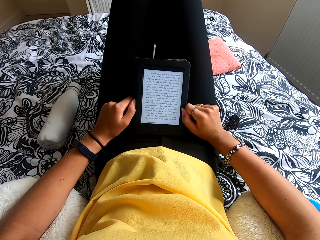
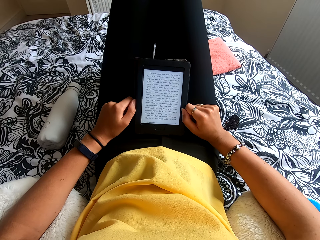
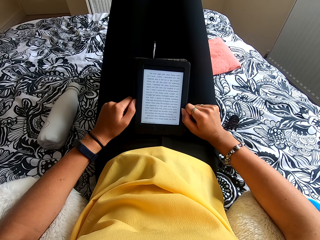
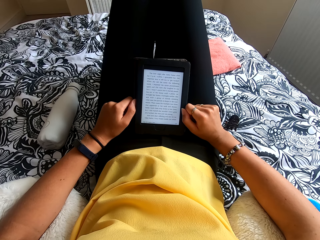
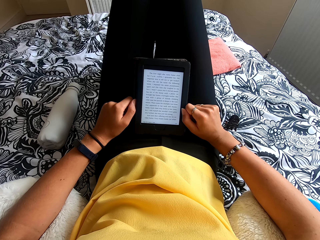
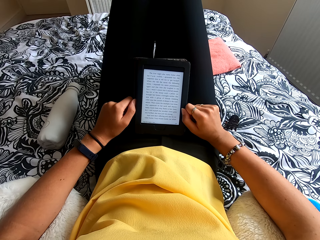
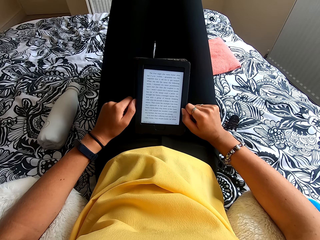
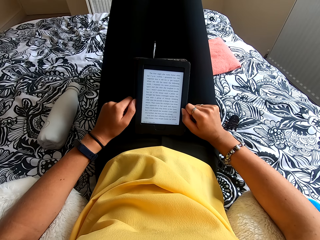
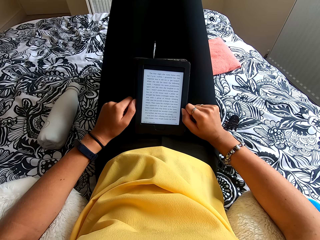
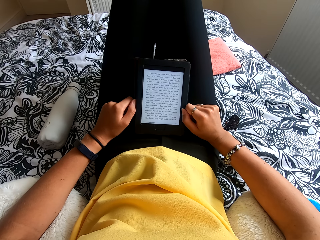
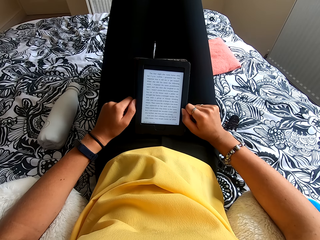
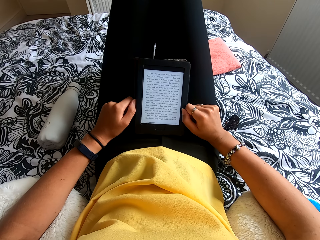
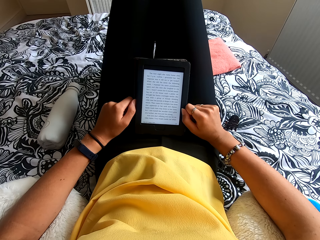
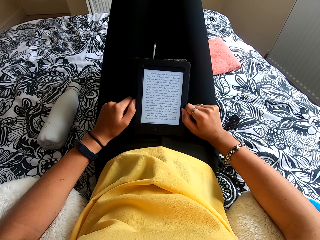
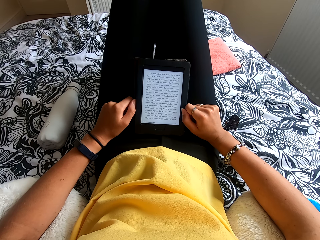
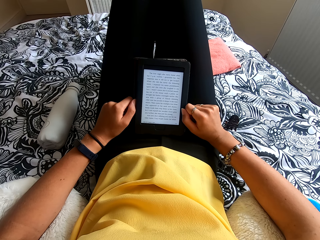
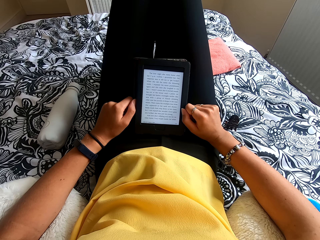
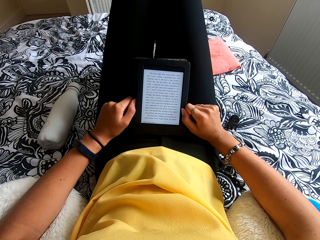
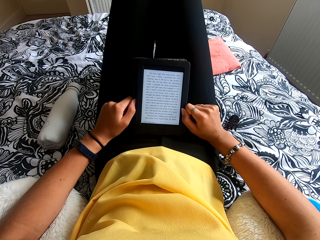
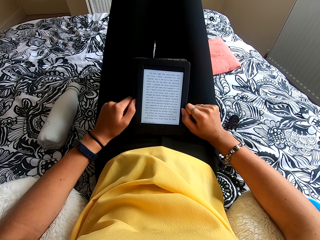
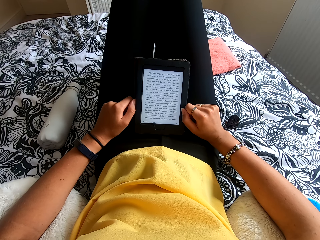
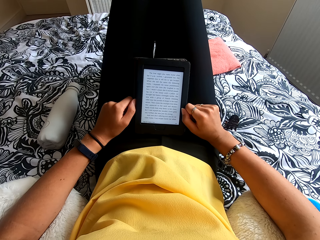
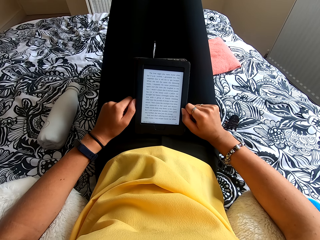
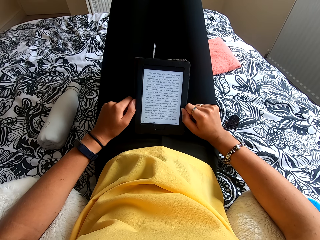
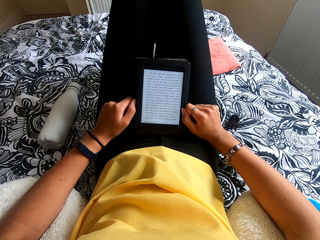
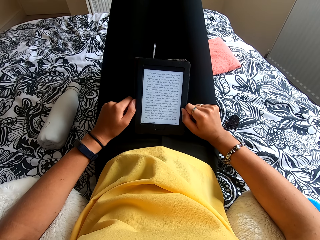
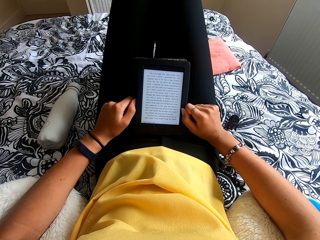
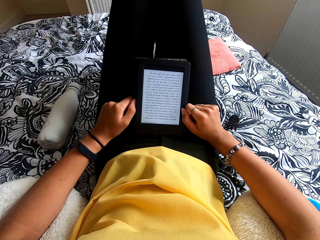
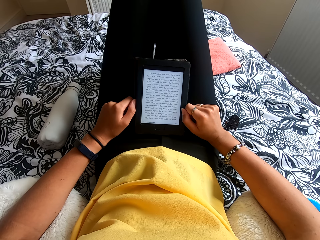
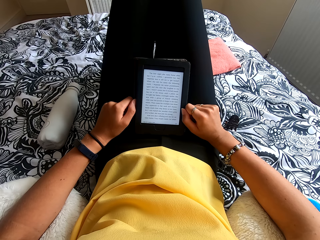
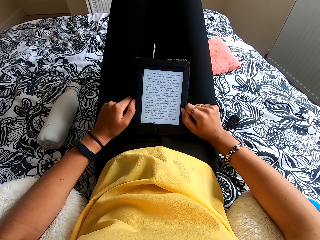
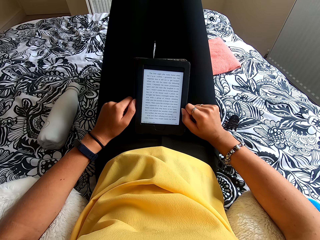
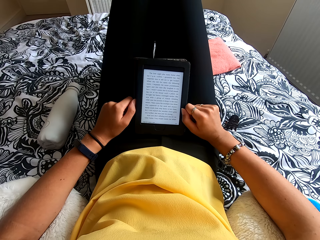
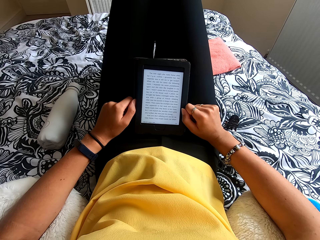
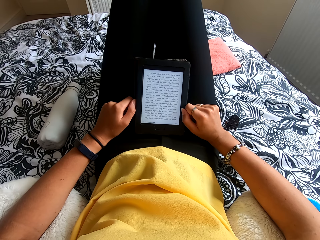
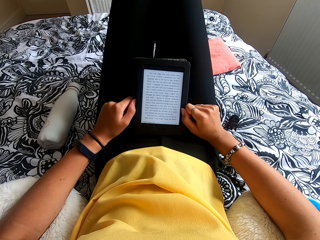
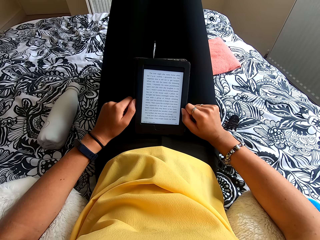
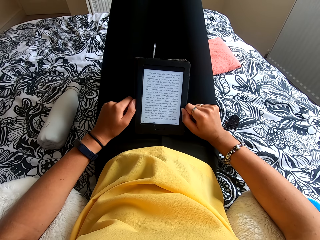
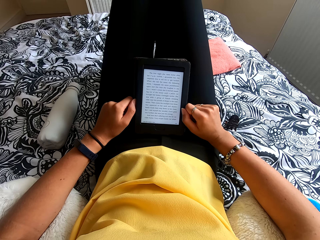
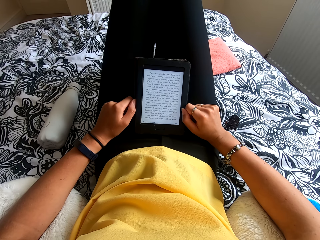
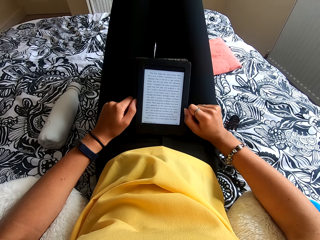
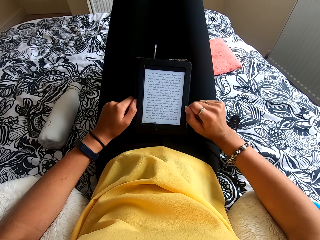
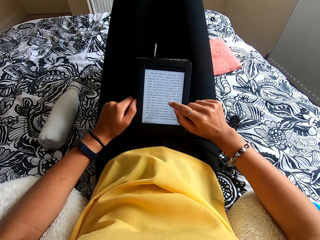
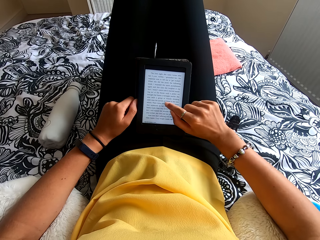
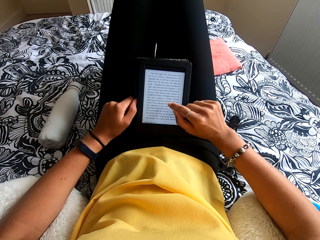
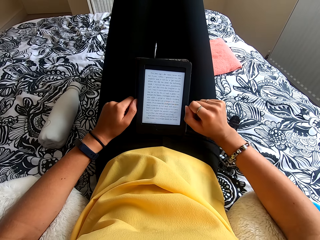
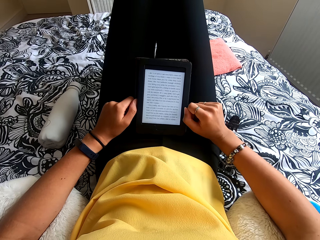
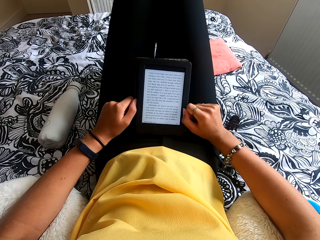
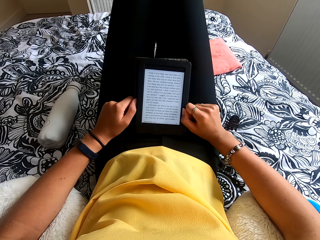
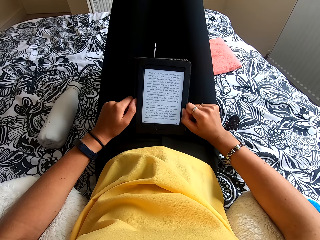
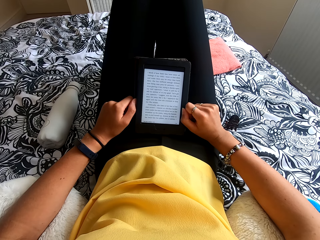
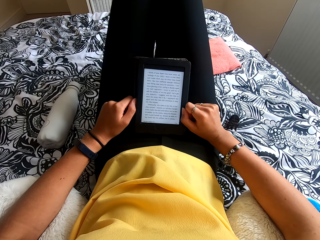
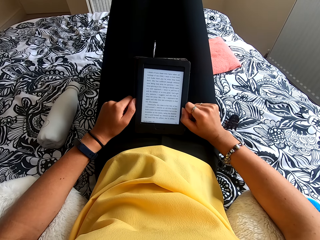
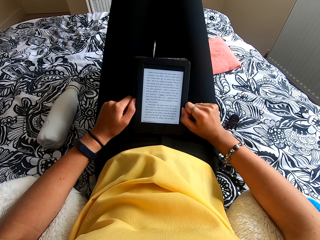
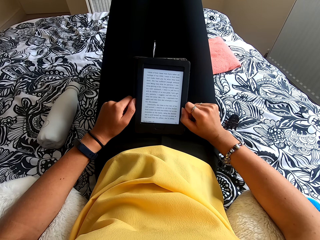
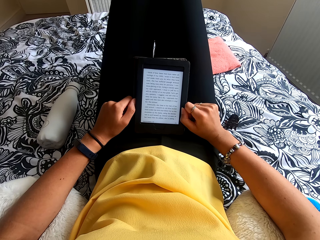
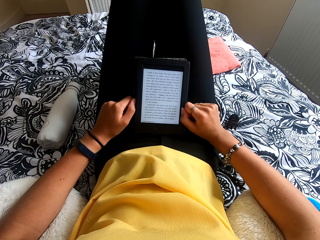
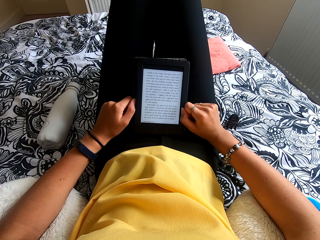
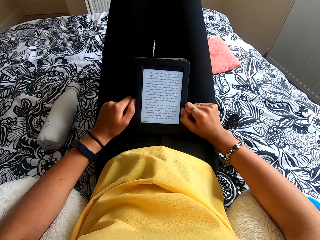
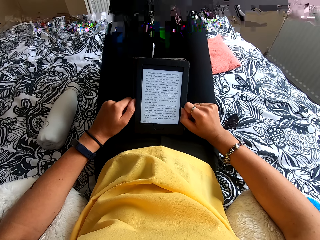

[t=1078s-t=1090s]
The camera wearer operates the tablet or ebook reader. They press the ebook reader and look at the tablet.

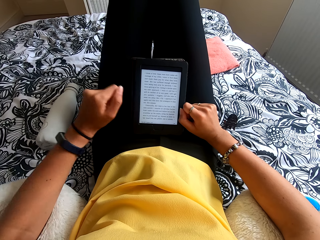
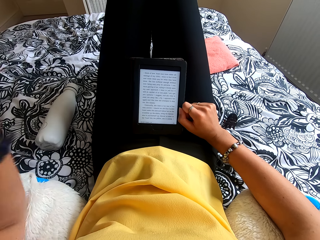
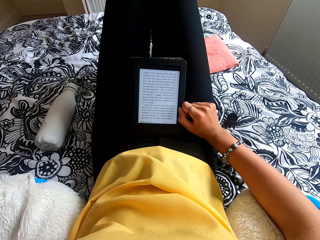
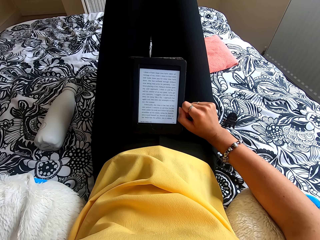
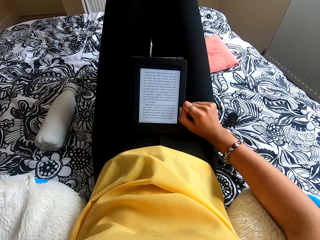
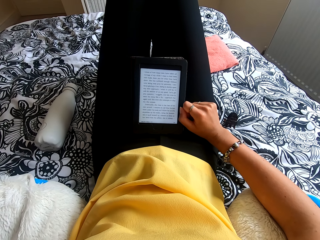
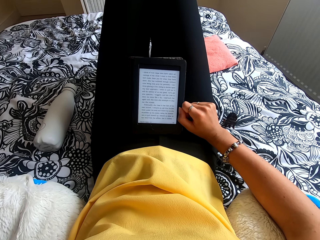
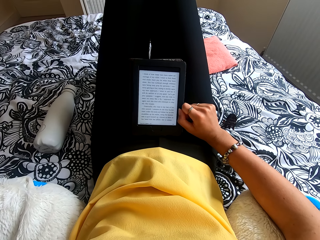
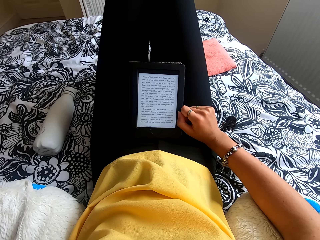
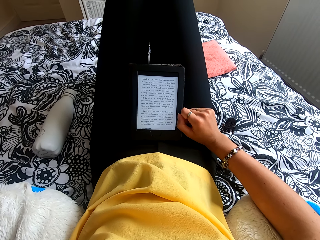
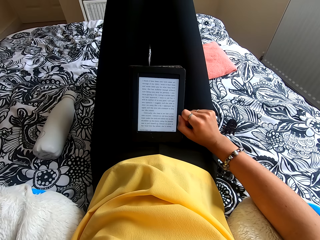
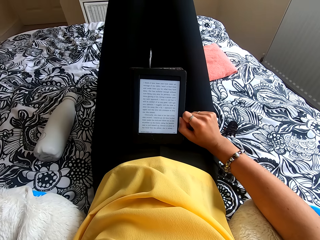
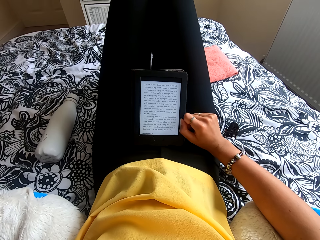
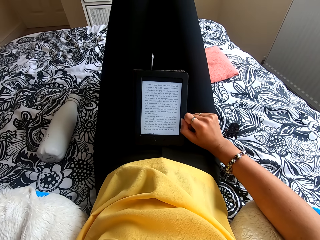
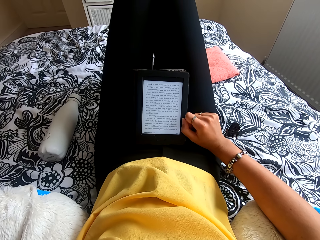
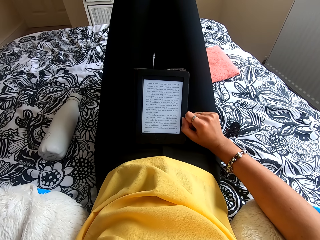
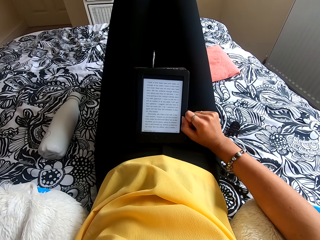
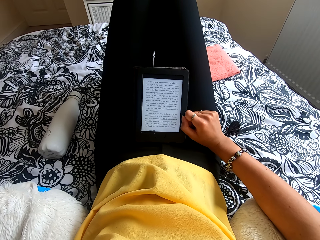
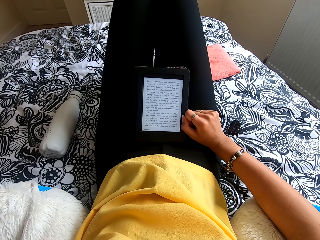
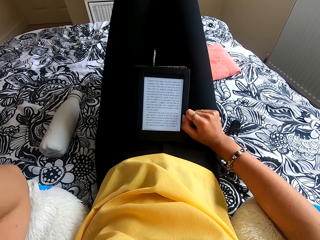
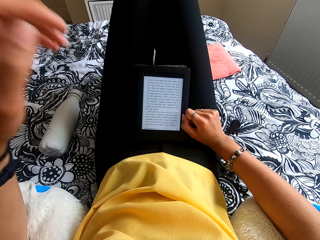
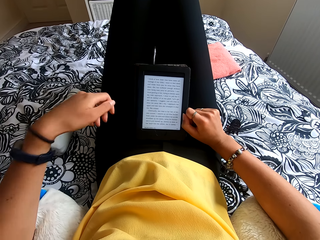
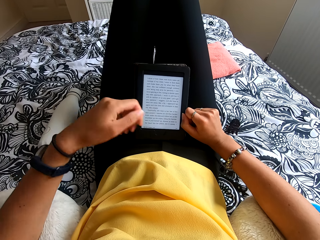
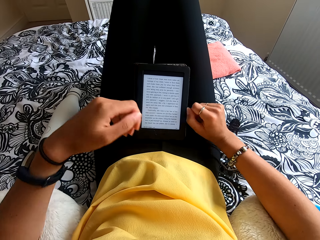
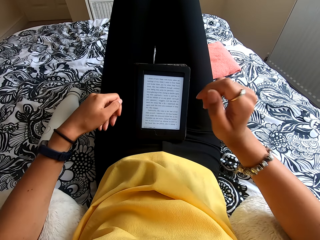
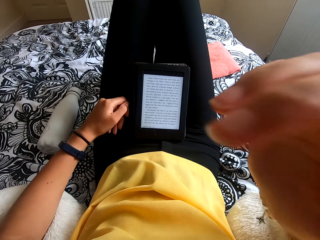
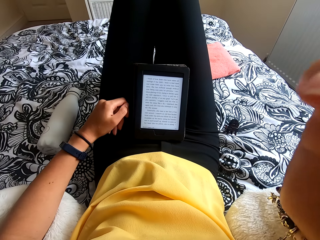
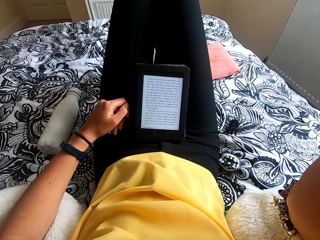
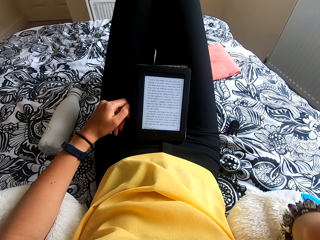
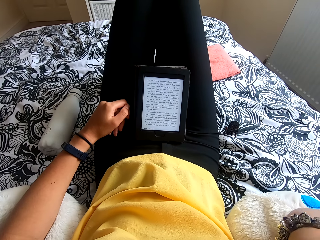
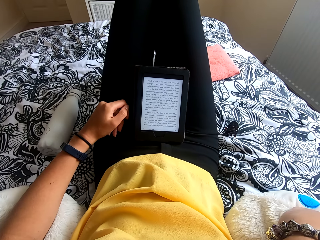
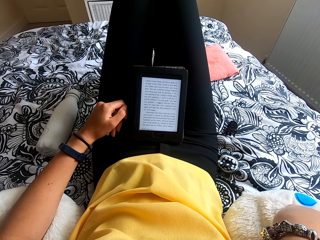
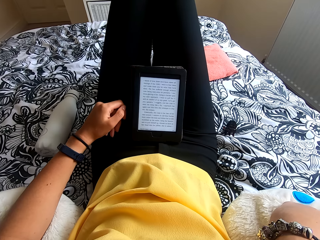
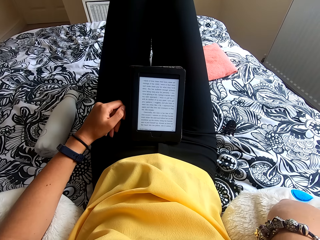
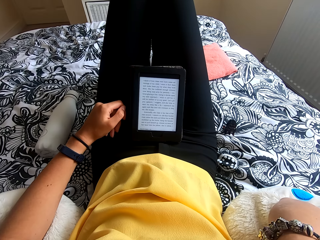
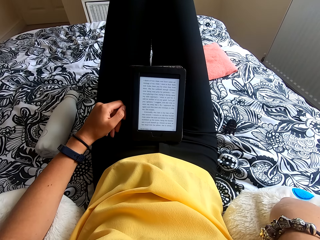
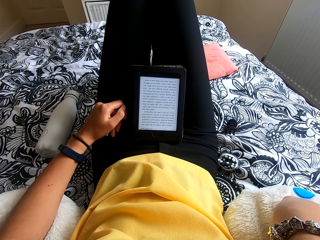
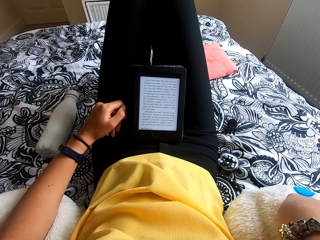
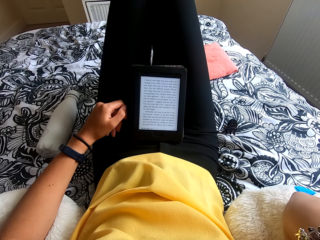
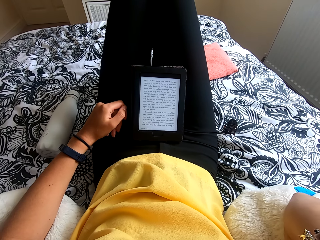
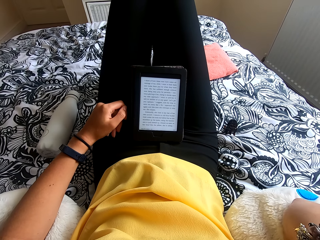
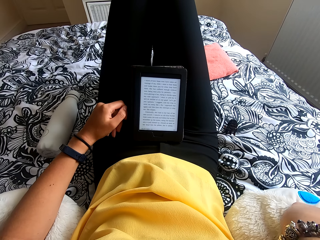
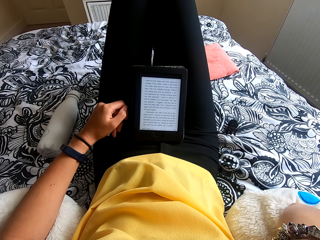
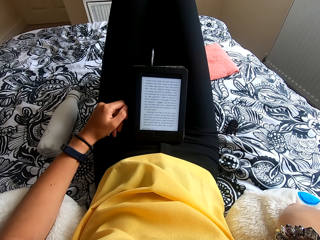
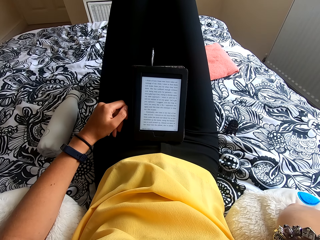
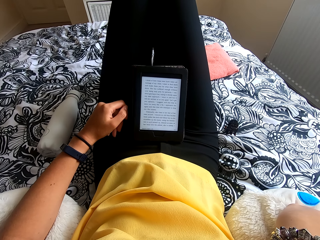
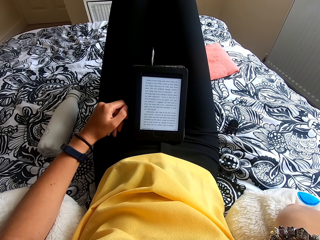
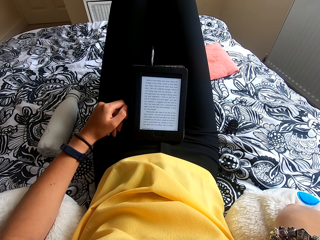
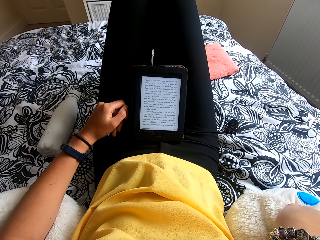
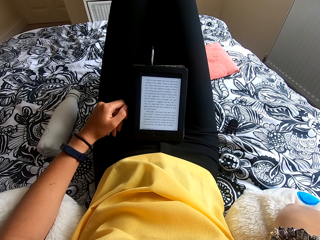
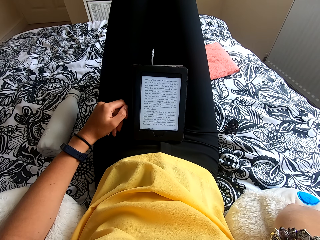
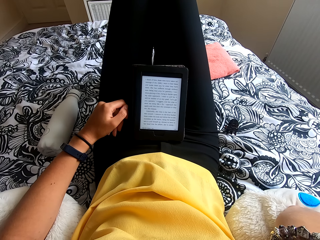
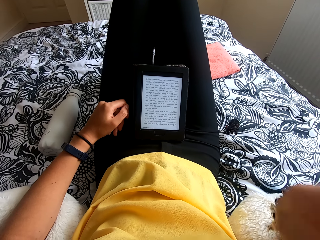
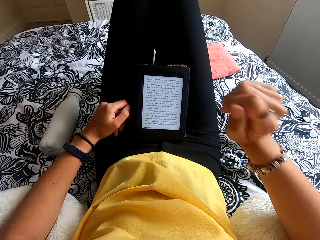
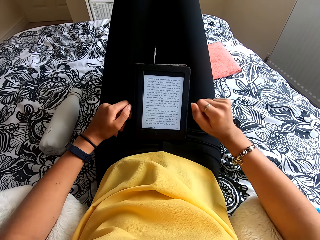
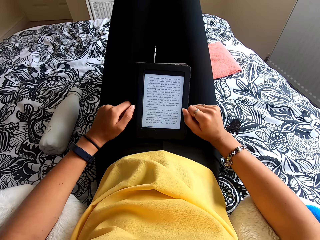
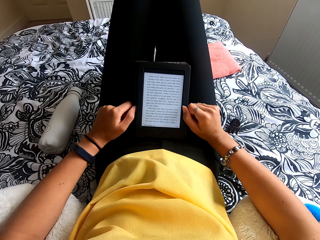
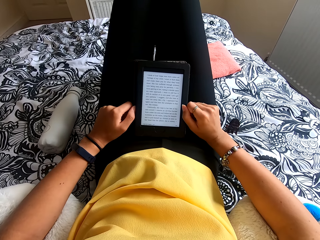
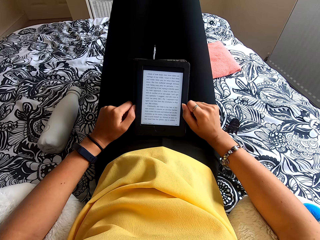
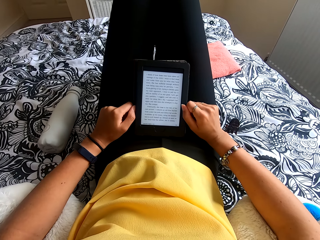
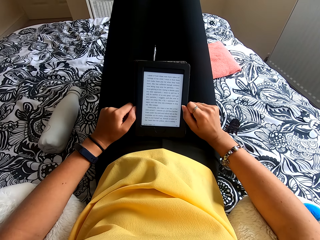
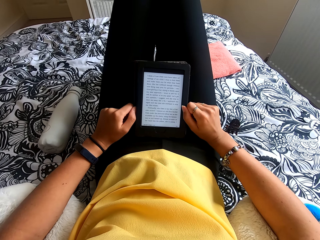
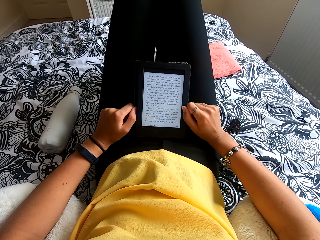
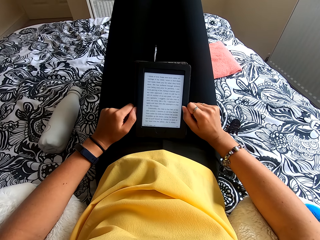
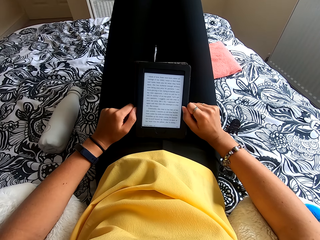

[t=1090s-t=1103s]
The camera wearer moves the hand. She scratches her head and looks at the tablet. She moves the hand down and moves the hand to the head. She adjusts the camera. She moves the hand to the tablet.
